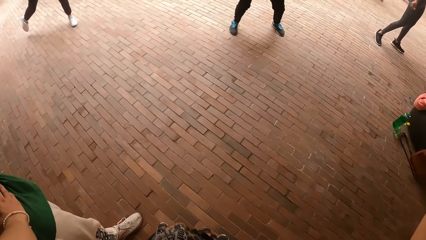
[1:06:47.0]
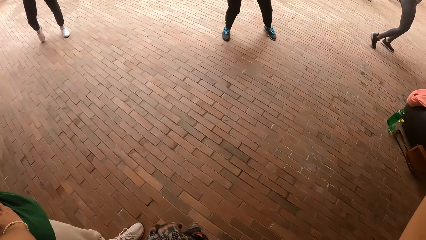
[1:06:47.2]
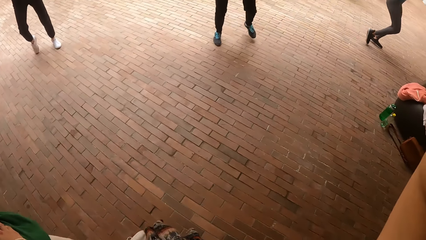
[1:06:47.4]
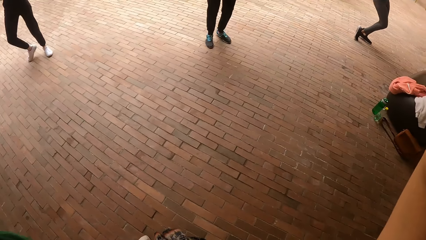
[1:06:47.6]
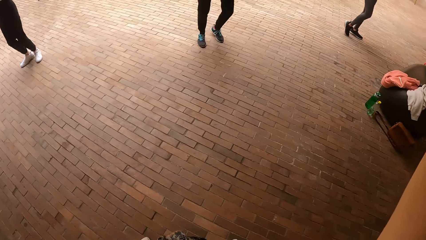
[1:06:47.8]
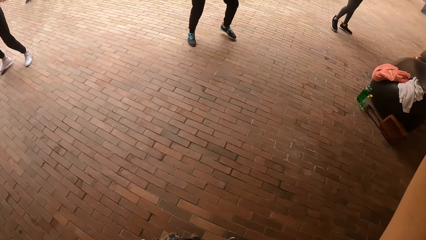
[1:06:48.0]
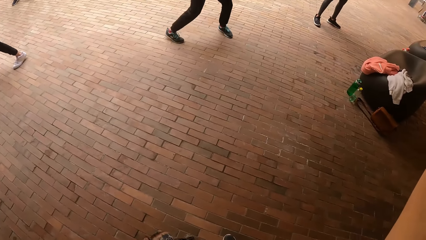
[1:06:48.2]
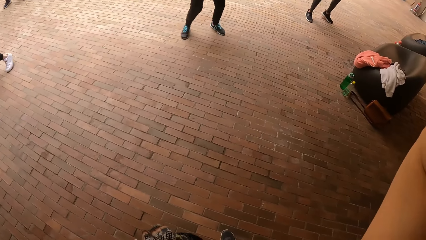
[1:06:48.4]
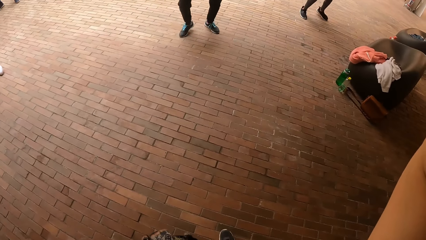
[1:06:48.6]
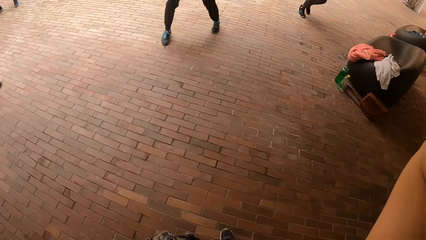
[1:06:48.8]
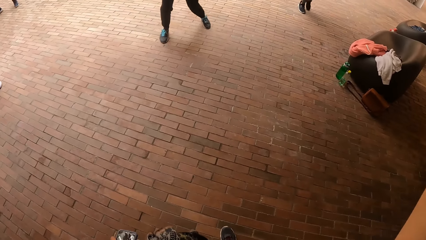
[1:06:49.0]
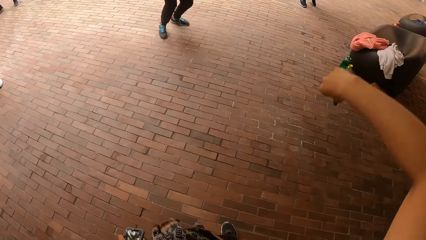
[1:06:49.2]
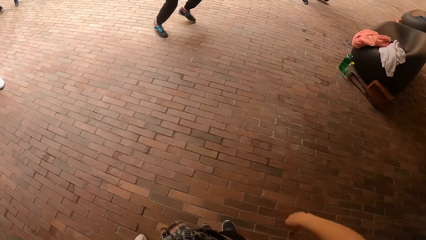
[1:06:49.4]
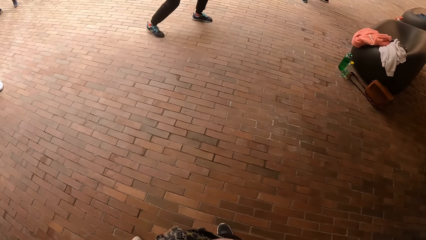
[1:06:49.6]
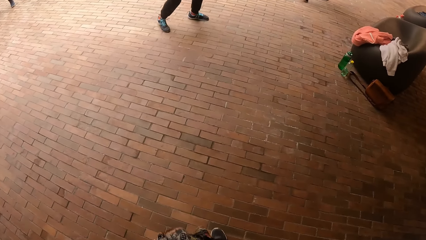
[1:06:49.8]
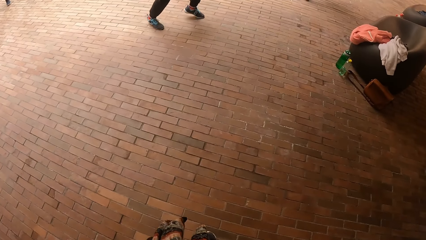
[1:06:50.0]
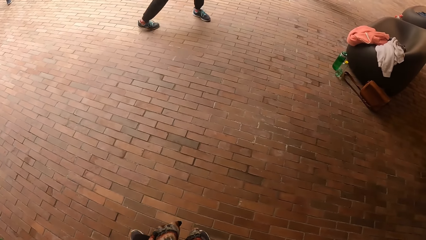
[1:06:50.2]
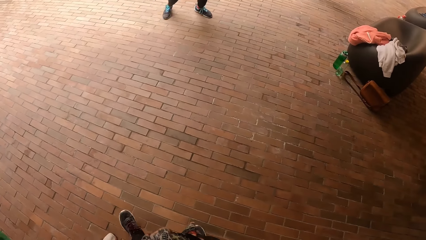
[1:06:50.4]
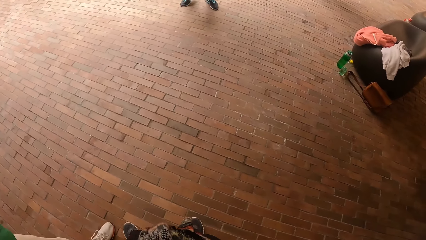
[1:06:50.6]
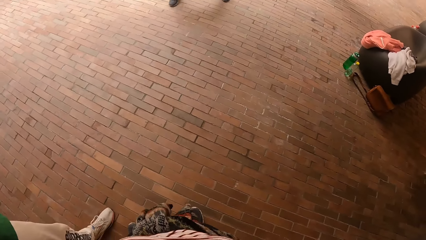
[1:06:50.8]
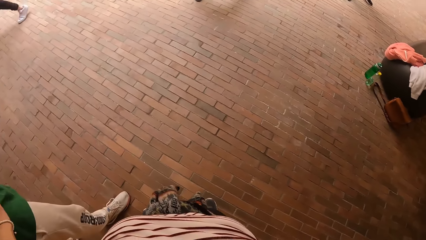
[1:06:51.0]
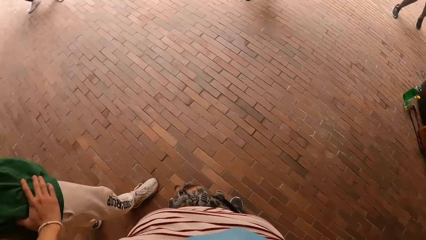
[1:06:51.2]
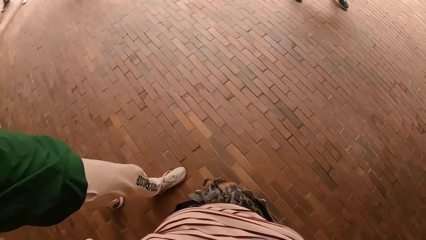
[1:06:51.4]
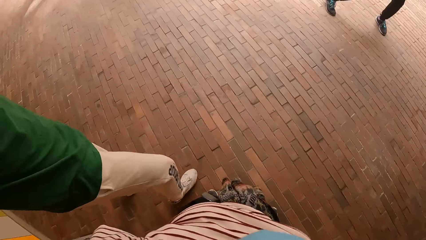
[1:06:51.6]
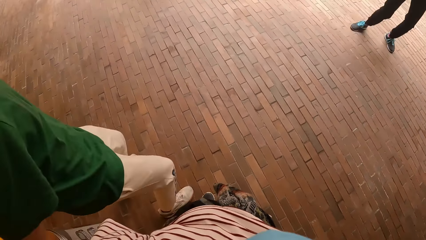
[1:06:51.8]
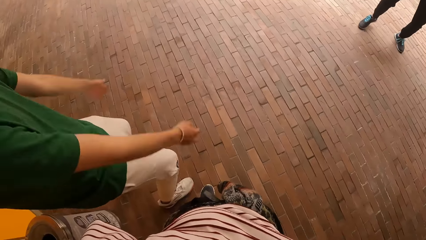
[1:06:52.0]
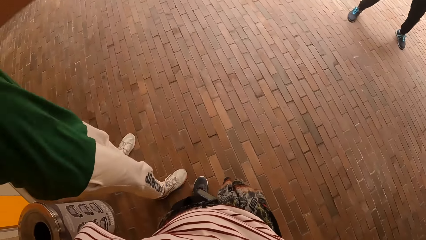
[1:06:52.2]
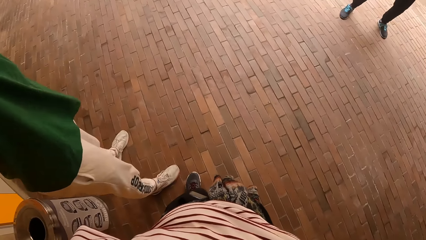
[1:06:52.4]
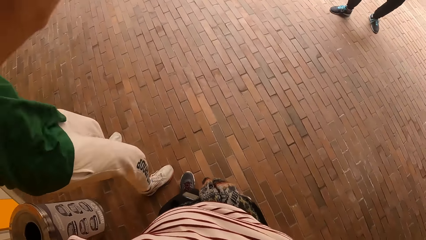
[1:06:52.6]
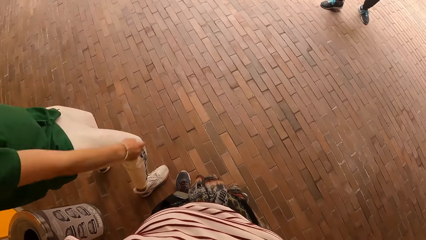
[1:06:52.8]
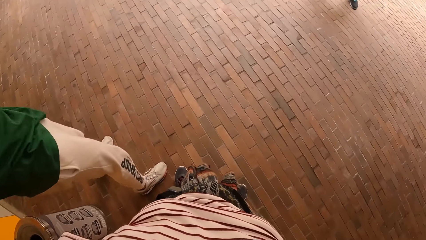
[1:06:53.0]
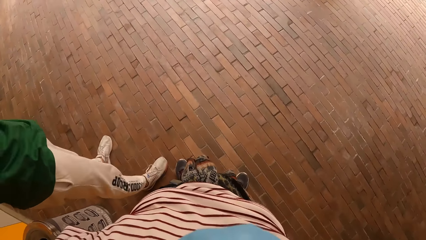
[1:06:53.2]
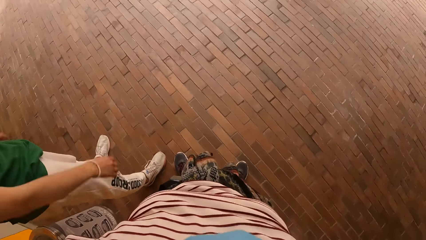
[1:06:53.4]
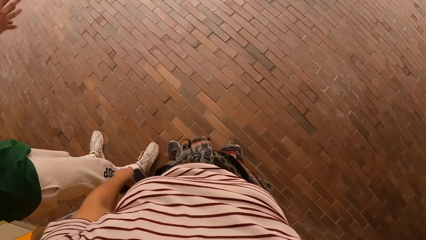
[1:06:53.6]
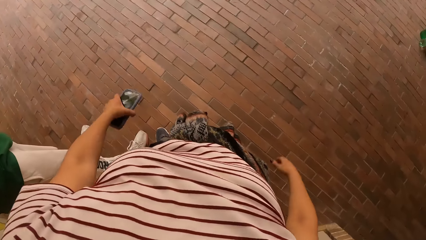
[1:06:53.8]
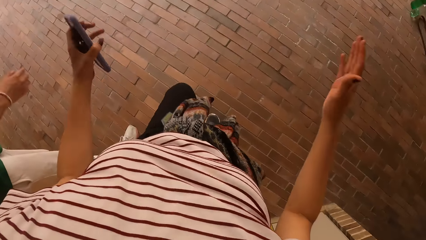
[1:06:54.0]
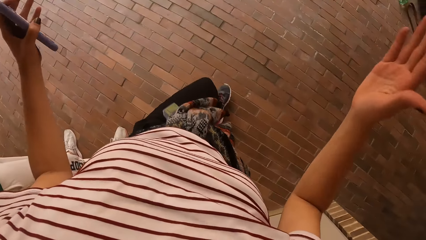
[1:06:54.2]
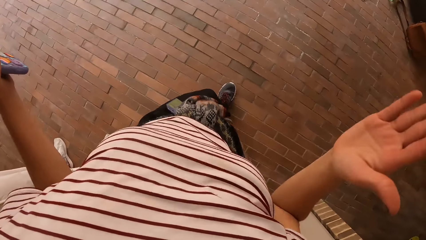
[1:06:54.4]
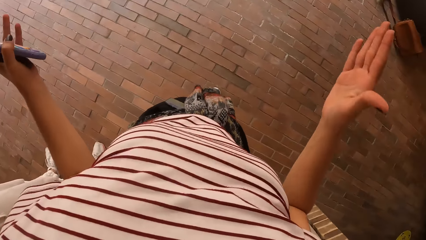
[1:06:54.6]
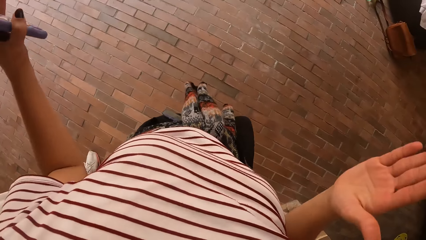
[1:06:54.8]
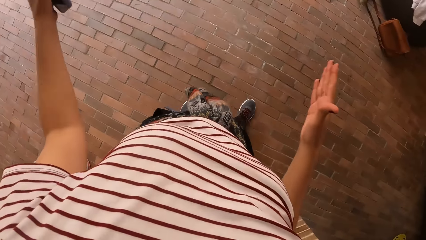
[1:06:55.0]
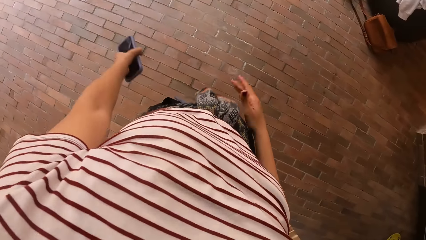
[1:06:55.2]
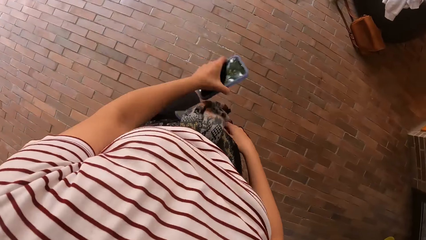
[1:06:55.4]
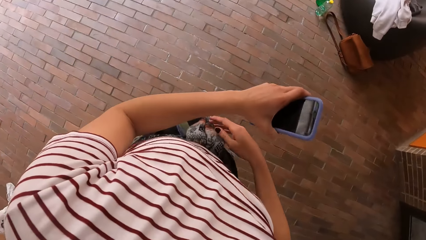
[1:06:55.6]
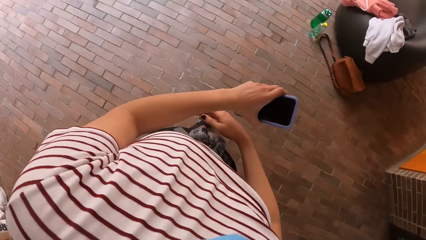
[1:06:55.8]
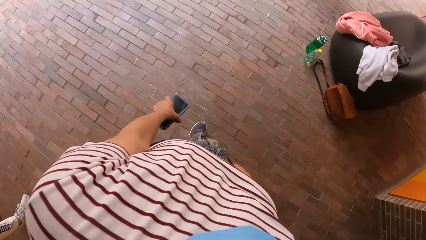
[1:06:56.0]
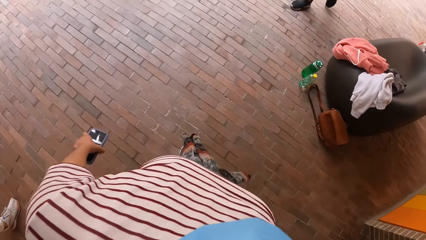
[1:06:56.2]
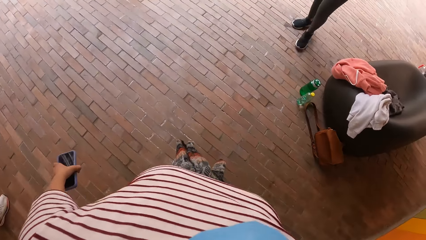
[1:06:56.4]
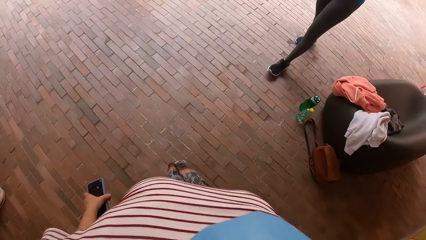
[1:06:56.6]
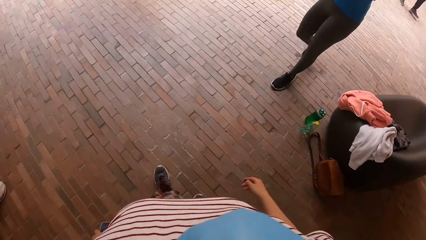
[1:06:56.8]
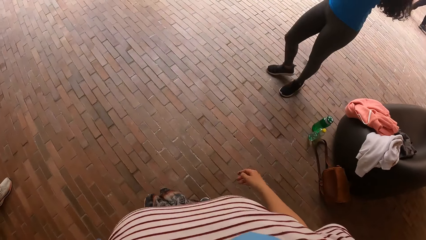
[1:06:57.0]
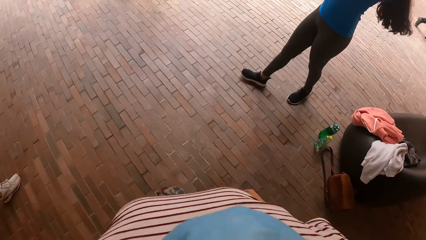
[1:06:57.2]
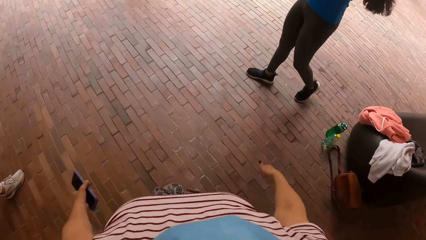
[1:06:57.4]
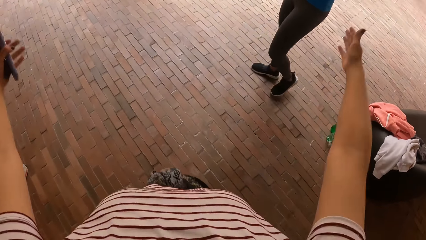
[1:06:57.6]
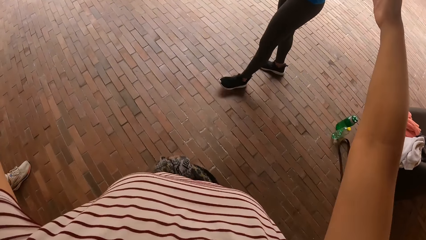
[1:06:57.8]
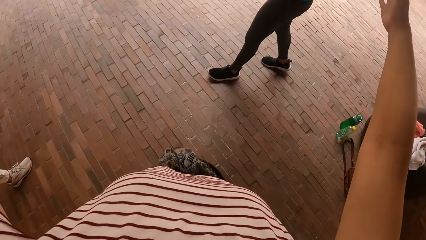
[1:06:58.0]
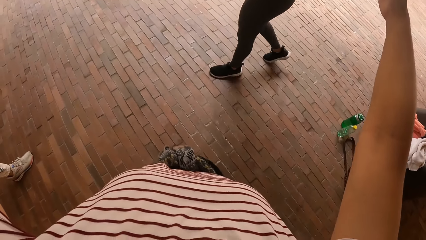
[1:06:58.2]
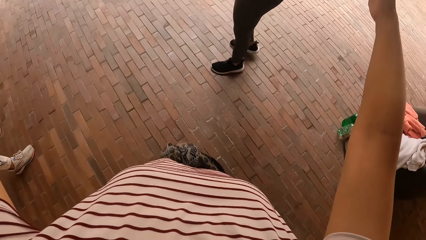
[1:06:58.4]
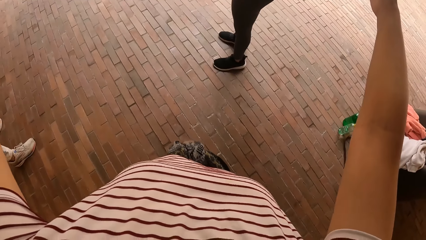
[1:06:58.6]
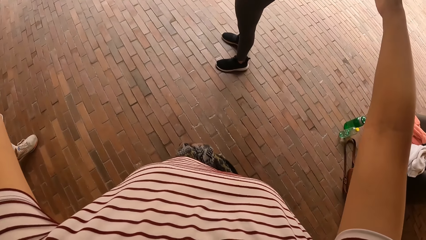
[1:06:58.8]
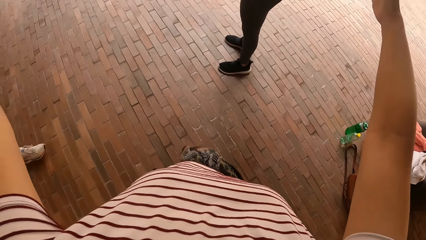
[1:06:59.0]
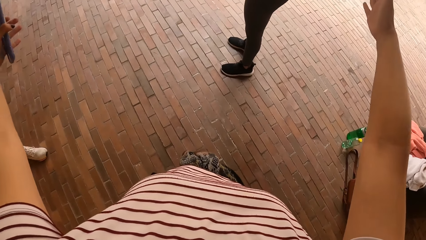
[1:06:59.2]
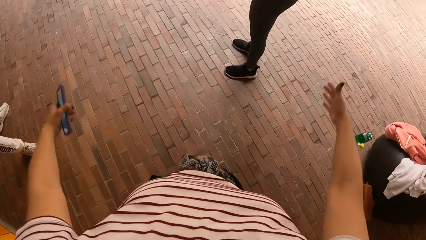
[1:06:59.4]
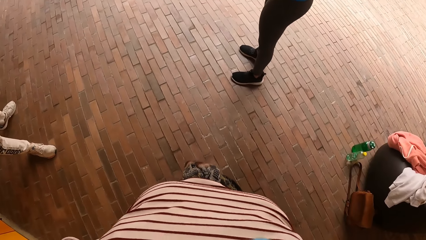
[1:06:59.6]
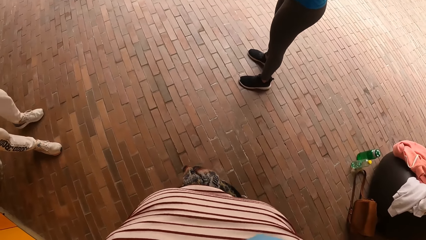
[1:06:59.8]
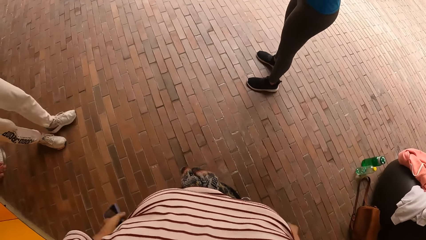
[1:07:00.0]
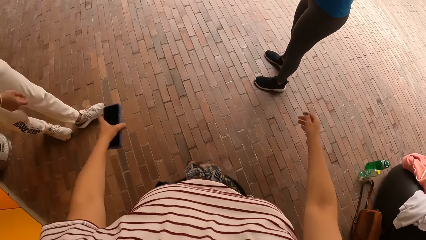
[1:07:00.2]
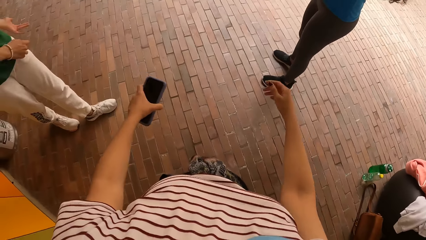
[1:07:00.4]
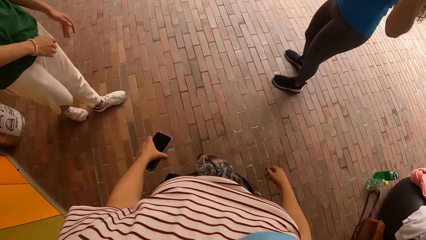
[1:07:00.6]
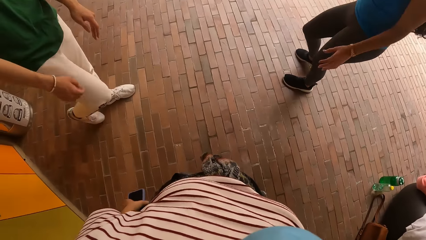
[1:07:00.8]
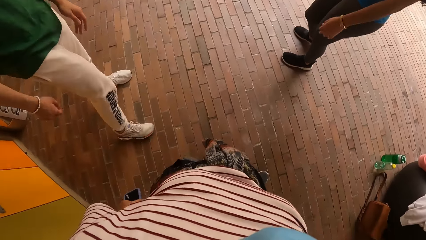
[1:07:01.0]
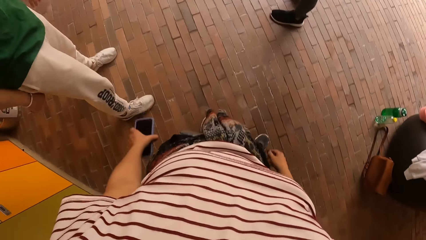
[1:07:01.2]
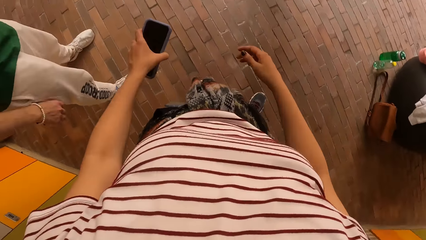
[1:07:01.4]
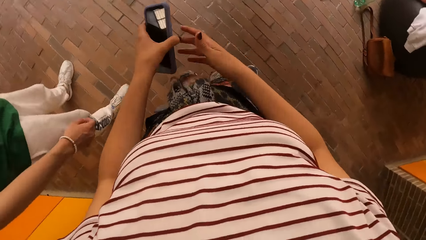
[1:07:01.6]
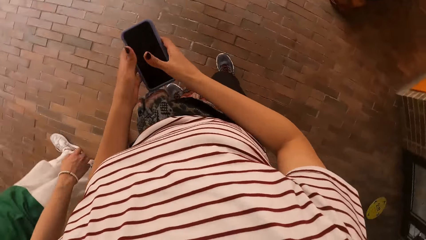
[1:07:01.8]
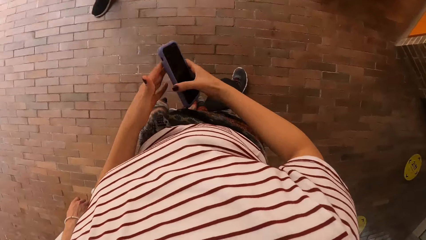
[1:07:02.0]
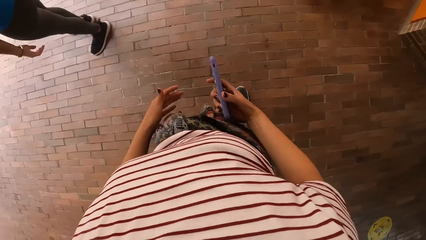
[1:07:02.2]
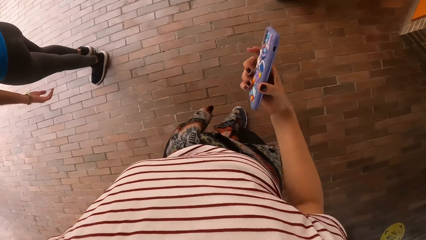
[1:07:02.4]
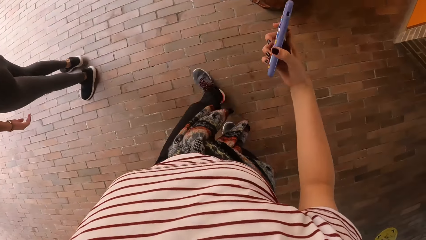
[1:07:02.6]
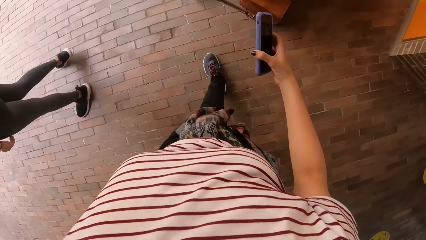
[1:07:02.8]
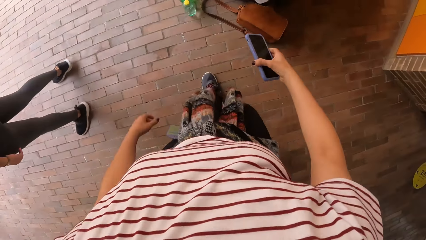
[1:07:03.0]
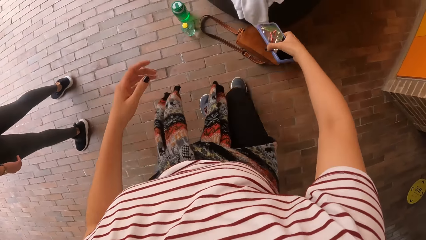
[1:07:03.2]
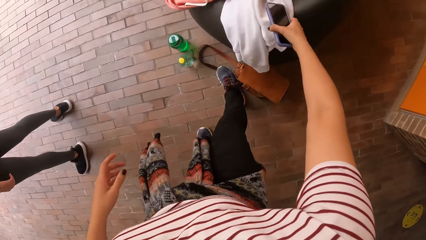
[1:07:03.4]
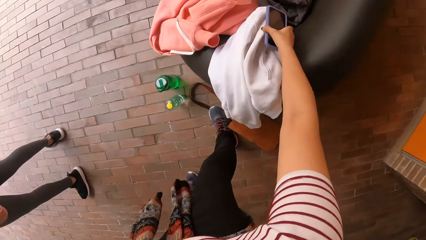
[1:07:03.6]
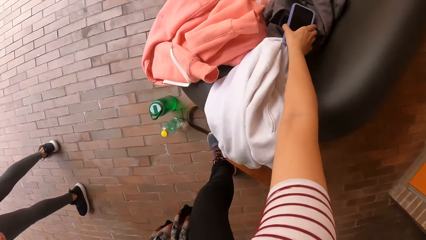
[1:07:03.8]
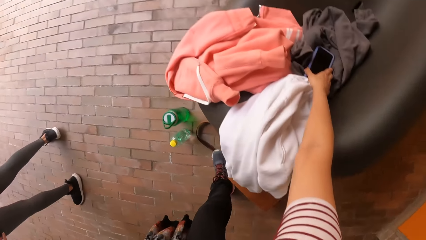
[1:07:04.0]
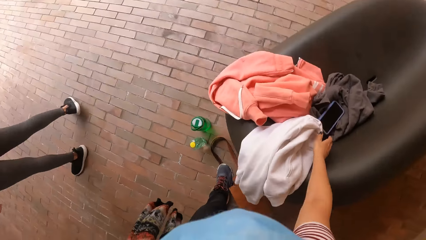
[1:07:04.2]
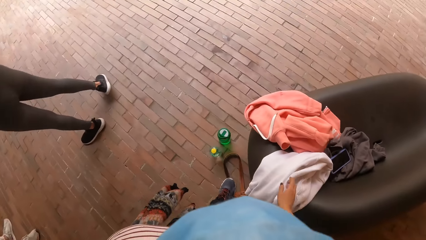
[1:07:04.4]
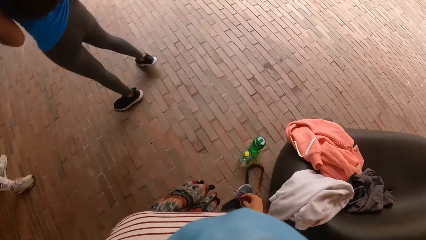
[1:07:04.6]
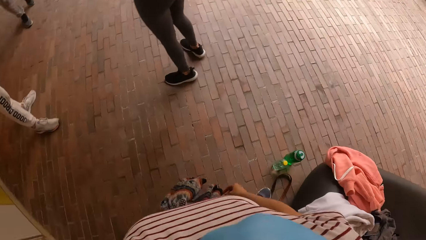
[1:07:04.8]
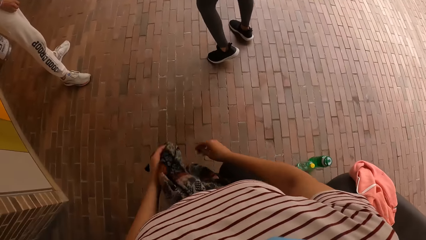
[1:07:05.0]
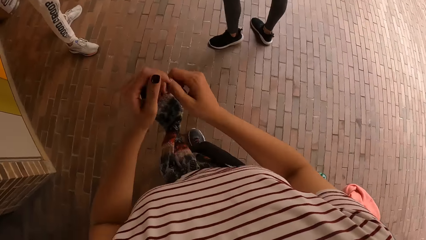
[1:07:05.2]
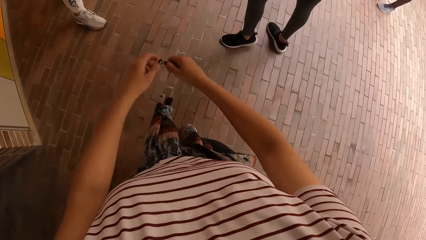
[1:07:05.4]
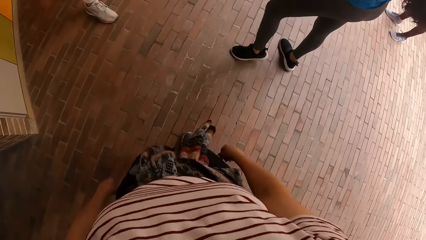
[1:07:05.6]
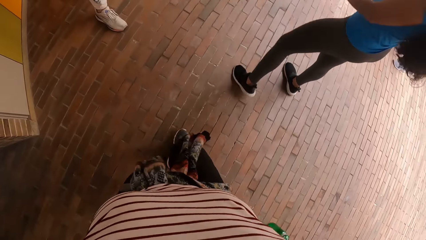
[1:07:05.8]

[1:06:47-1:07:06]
The camera wearer drops the right hand and looks around. A man swings his hands. The camera wearer makes a step, lifts both hands, looks around, drops both hands and swings both hands. The man converses with the camera wearer. The camera wearer passes the phone from her left hand to her right hand. She walks around. She drops the phone in her right hand on a couch. She moves the right hand. She dances with friends in front of the group of people.
